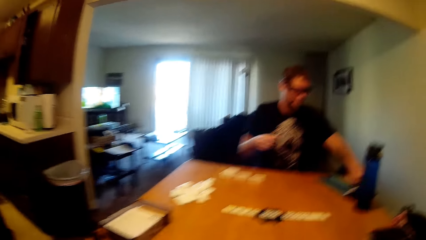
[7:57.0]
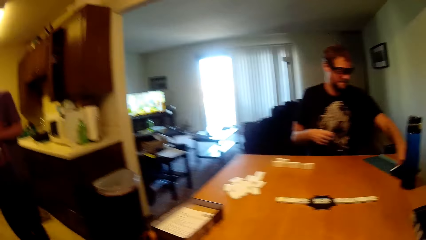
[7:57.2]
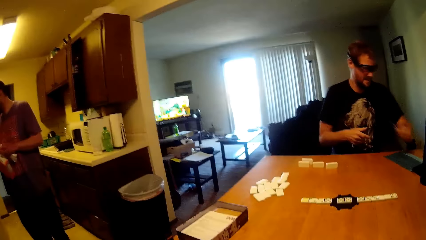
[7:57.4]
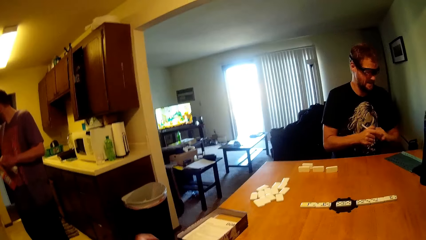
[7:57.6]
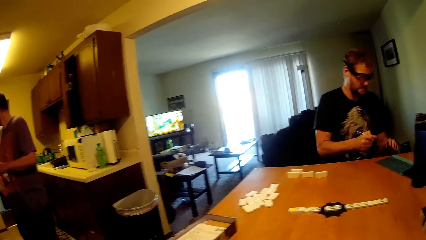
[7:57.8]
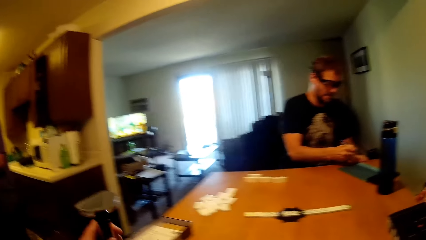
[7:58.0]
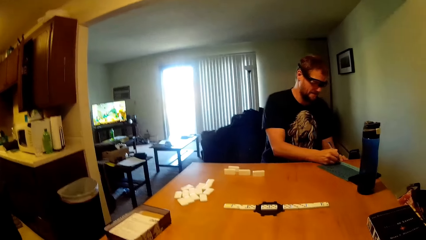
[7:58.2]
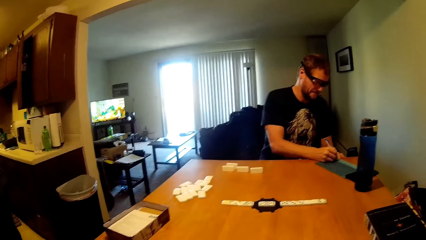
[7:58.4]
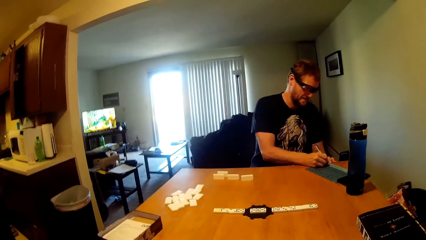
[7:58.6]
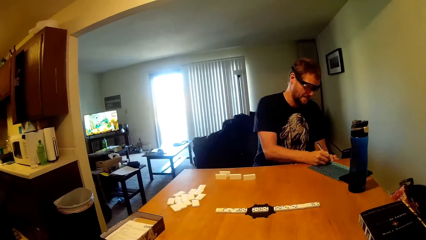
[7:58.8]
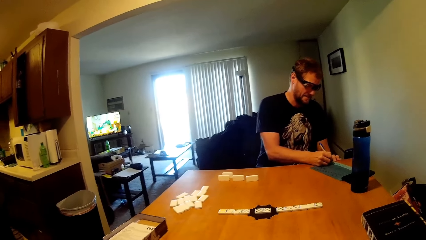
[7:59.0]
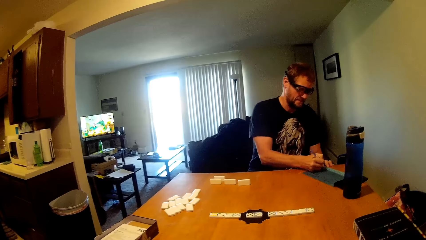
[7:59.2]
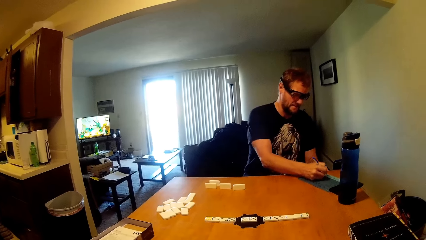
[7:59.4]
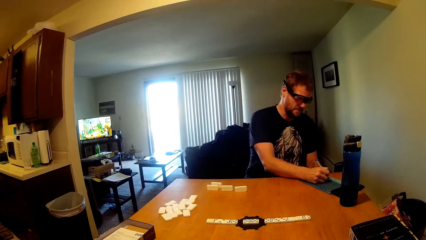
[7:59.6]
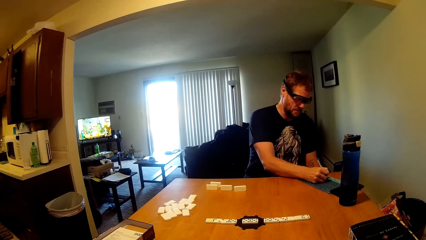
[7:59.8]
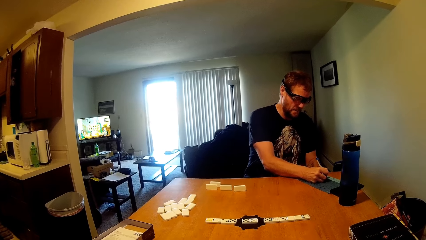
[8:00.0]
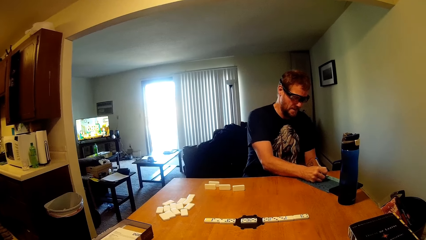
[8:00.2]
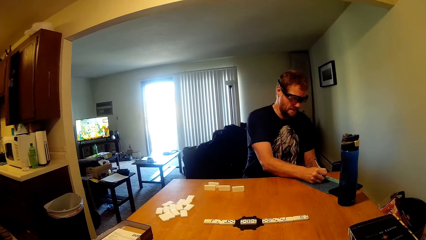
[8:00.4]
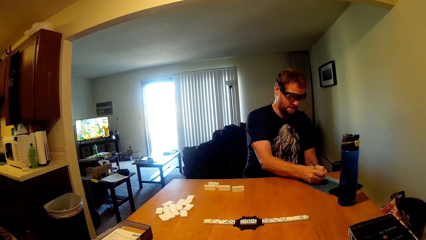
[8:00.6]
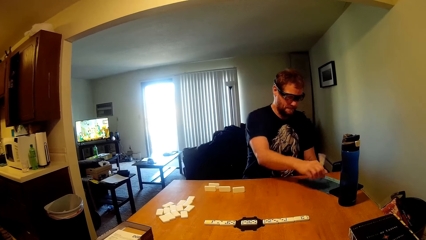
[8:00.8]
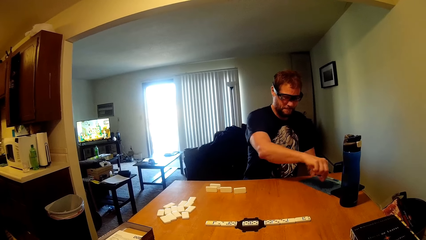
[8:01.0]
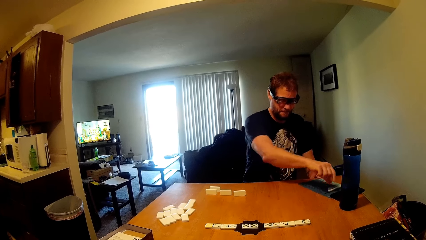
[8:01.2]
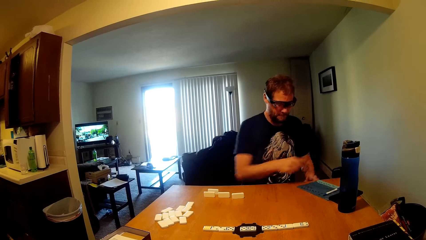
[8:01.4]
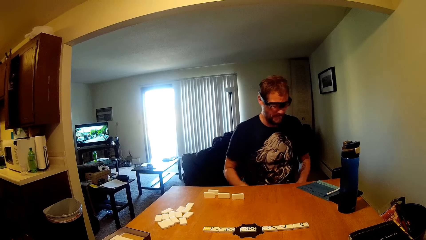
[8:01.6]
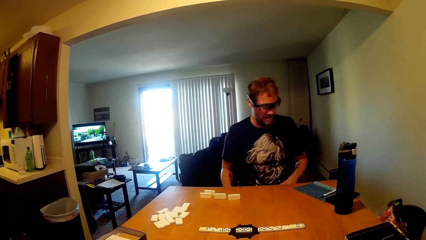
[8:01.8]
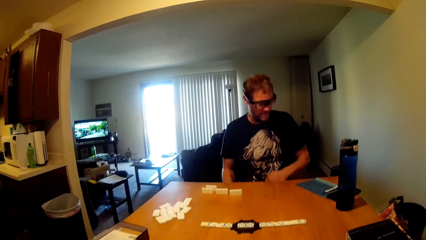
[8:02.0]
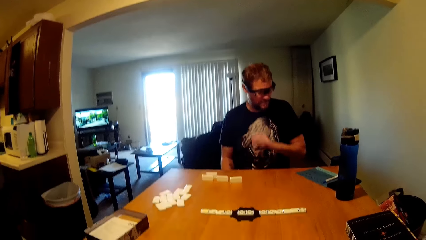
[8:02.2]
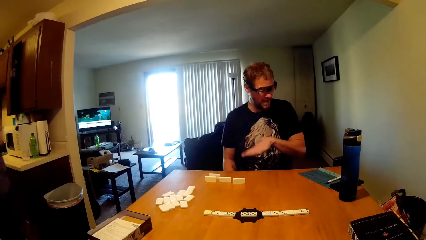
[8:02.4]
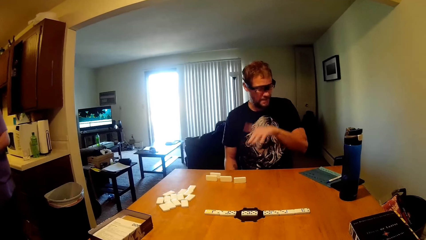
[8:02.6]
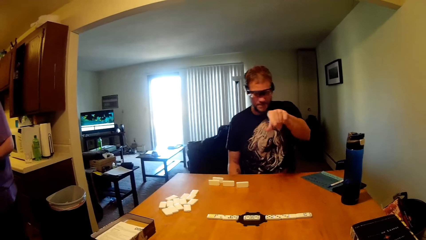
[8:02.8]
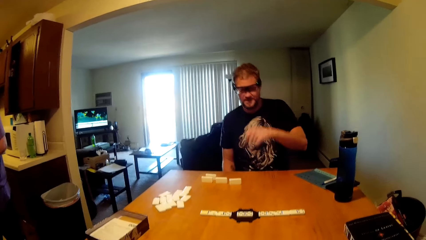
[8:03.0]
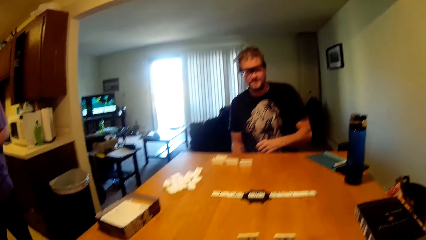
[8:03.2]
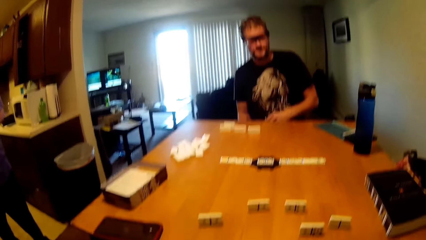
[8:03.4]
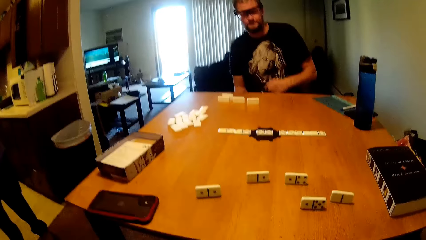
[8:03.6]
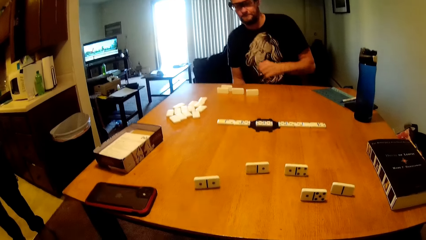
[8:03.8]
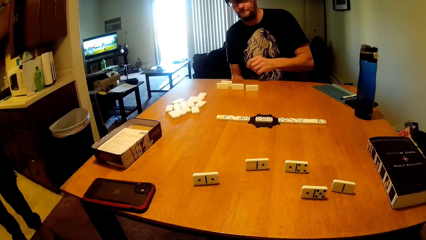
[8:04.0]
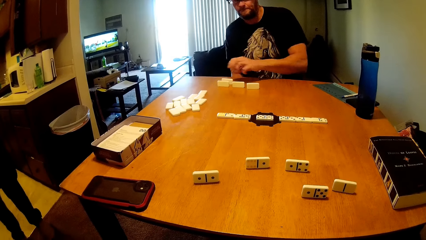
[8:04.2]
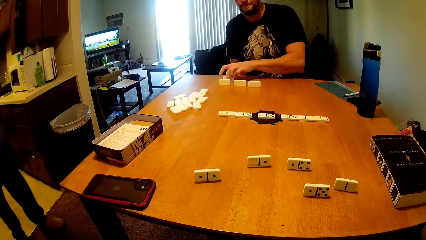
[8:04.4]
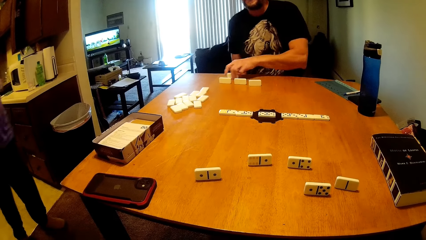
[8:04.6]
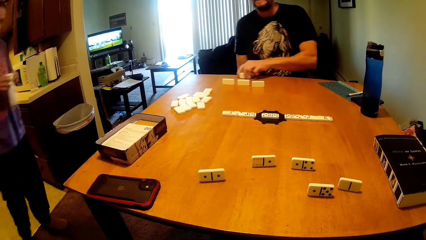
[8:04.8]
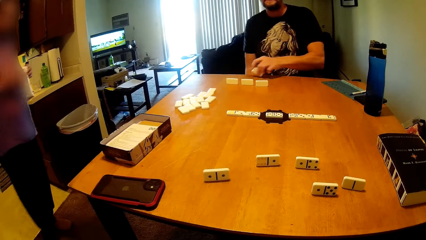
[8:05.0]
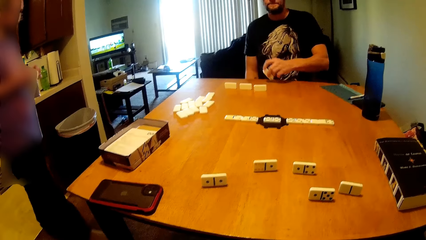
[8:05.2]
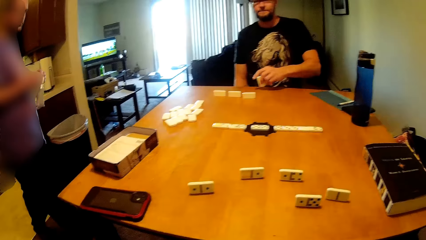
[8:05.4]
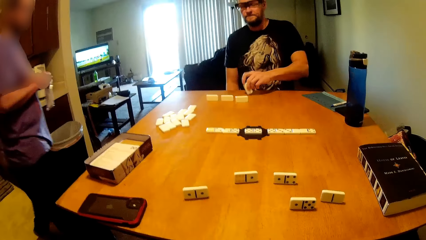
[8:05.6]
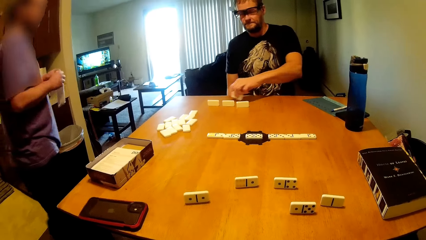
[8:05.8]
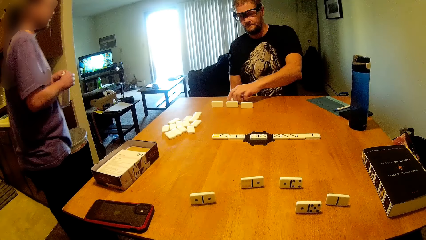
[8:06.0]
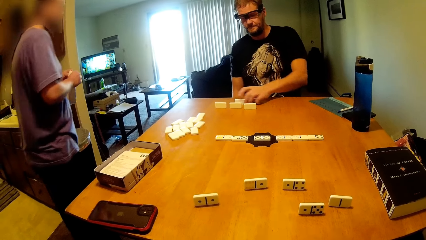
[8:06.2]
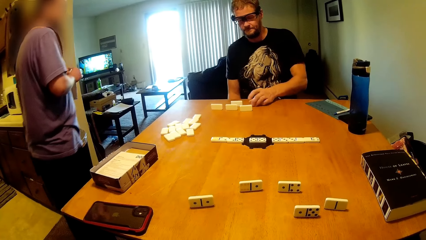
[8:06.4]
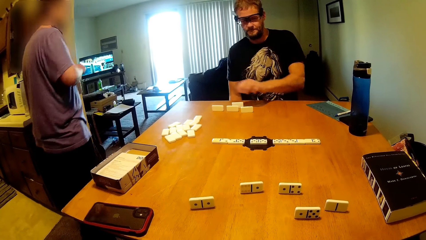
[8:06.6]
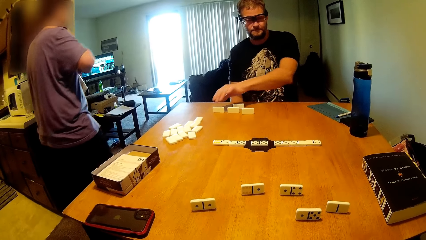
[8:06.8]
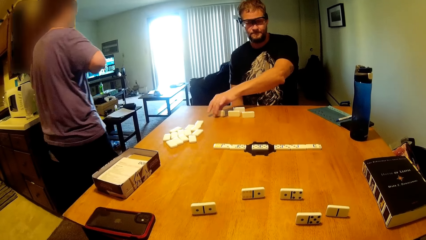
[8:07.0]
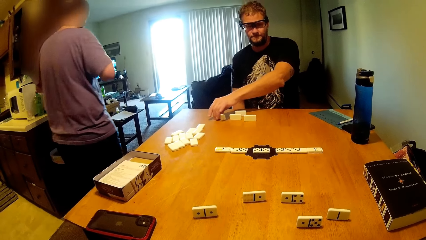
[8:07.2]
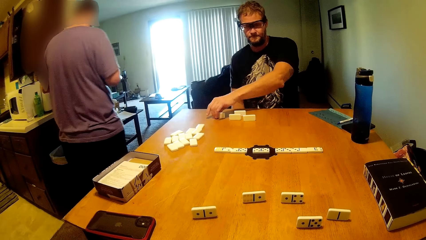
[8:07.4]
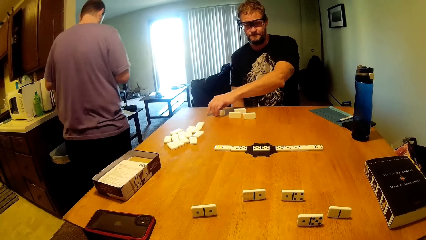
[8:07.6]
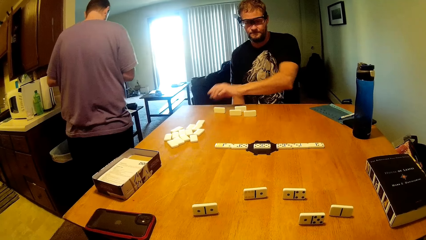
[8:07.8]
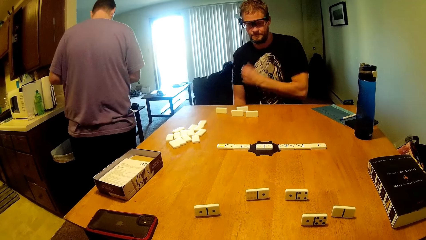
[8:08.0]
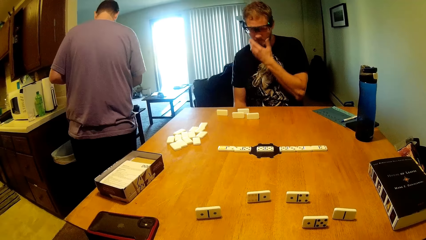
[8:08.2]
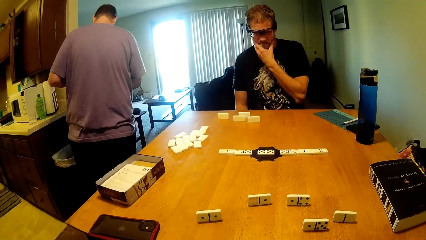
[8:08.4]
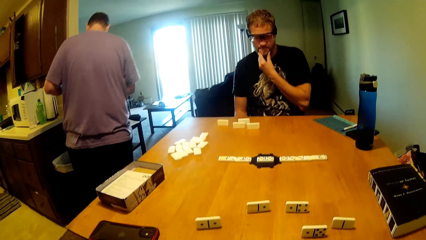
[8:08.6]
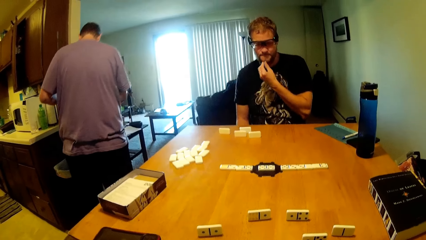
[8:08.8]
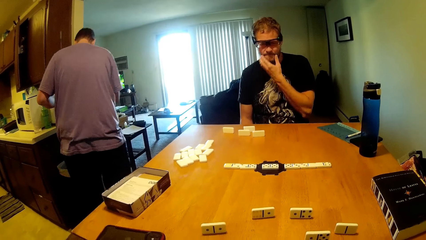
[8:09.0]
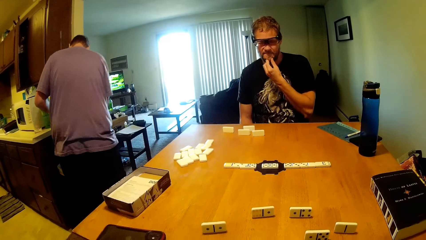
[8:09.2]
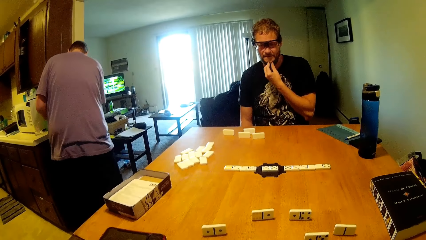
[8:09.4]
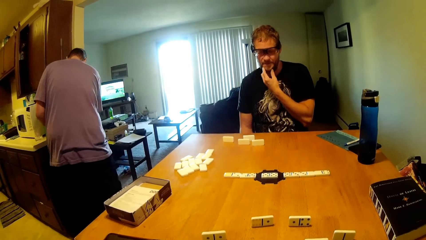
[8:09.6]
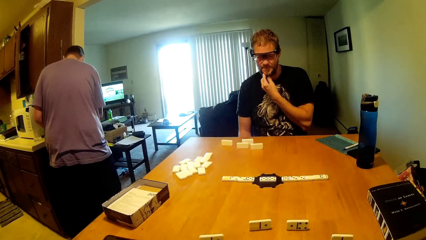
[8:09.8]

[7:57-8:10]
A man picks up a pen and exchanges the pen to the other hand. The camera wearer picks up a bubbler. The man writes on a book and places the pen on the book. The man moves a hand and interacts with the camera wearer. The man picks up a game piece. Another man walks in the house. The first man drops the game piece, moves the game piece, and touches his beard.

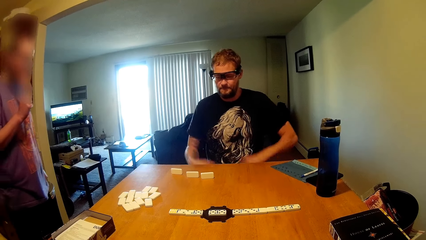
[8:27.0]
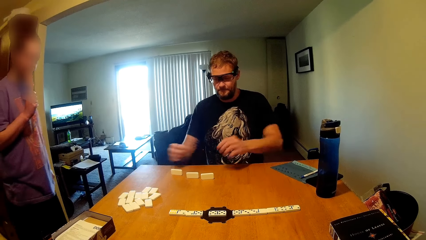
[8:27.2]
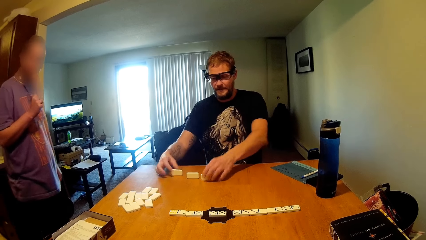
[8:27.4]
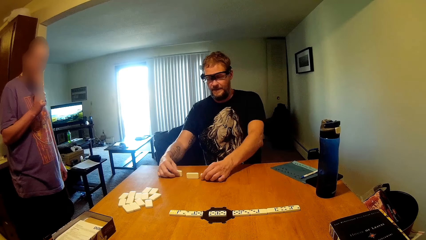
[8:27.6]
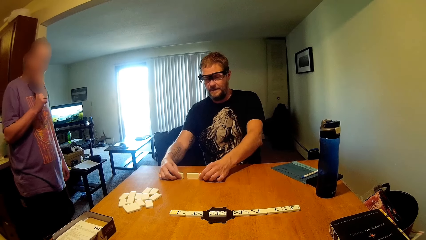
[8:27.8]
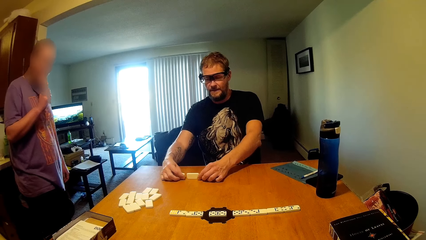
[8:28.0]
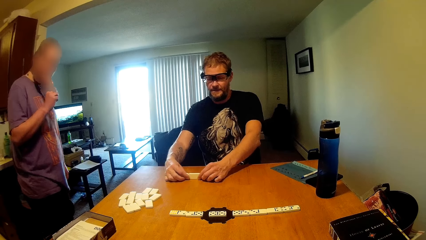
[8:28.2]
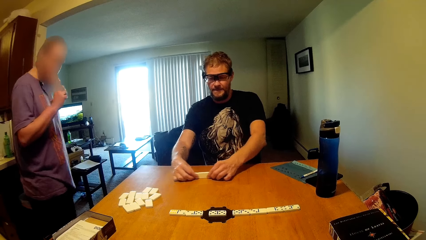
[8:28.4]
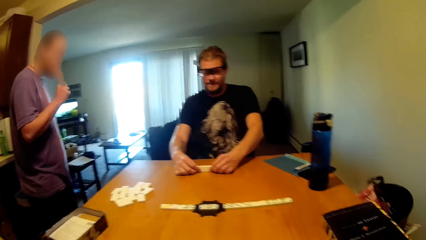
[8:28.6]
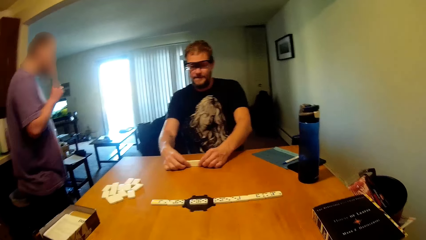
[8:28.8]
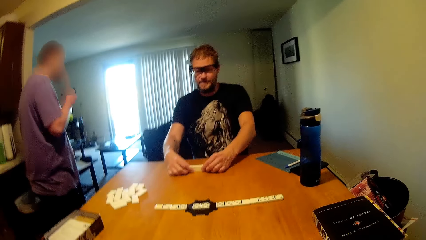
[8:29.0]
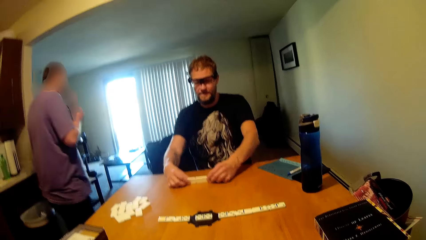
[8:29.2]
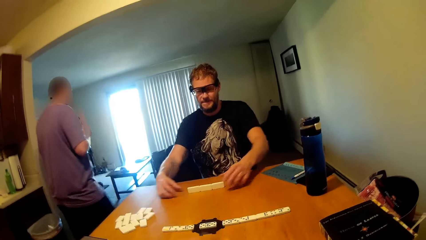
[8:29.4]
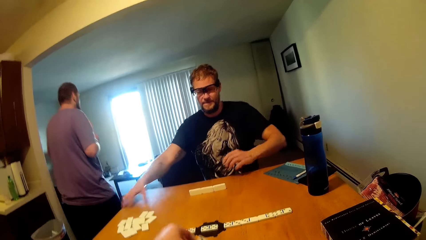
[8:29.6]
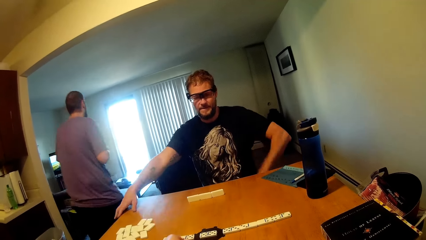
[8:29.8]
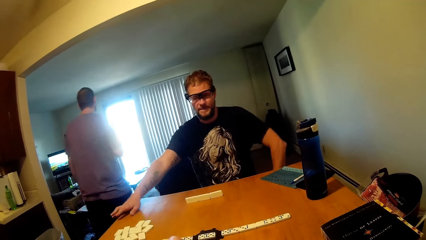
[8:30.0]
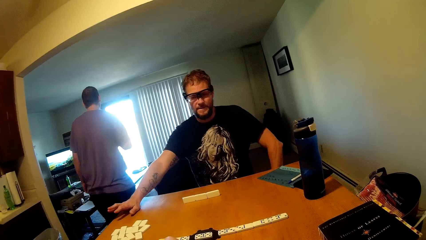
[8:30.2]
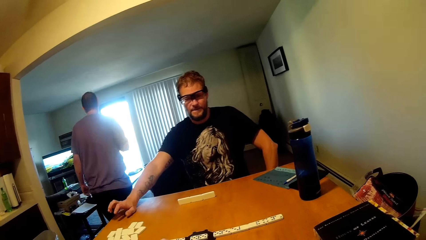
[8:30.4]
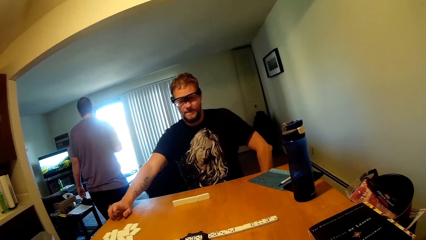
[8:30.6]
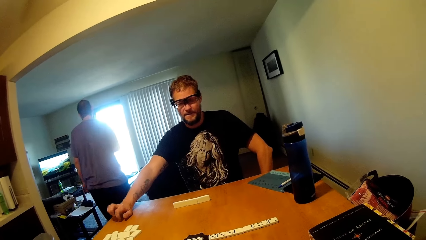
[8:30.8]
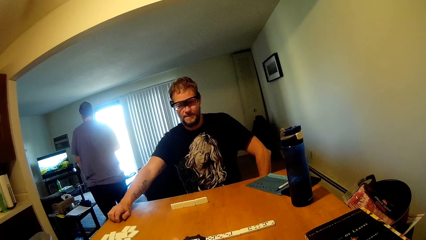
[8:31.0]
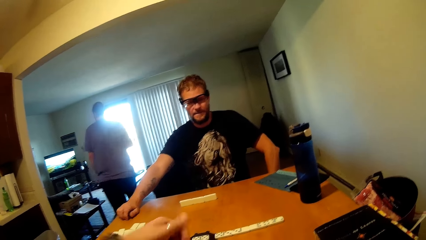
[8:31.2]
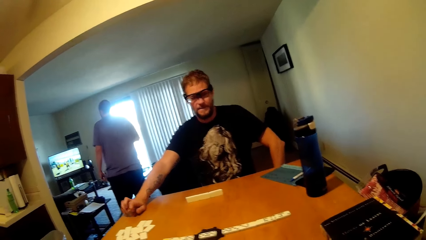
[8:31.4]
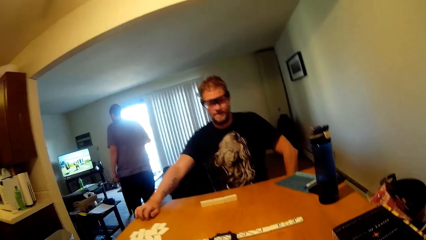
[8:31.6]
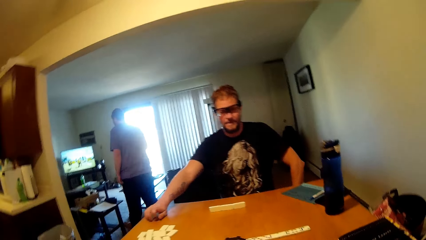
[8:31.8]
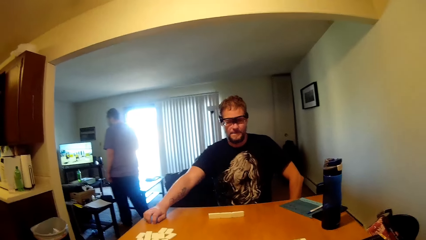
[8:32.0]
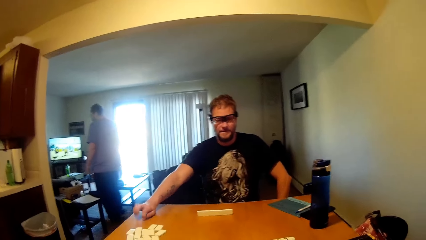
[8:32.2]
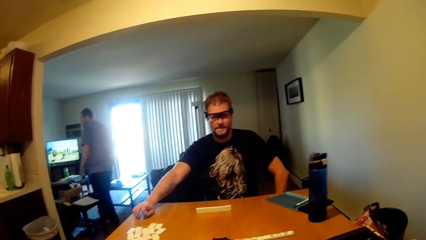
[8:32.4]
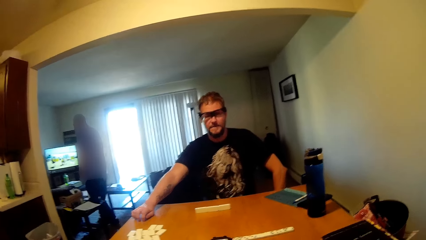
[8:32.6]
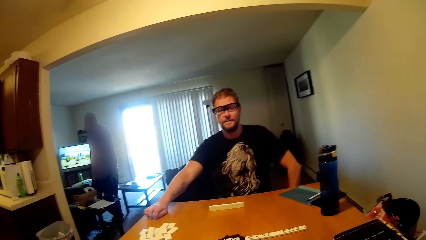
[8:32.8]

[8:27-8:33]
A man eats something. Another man moves scrabbles or game pieces on the table. The first man walks in the house. The other man moves his hands. The camera wearer drops a game piece. The man hits the table. The camera wearer moves a hand away from the table.
